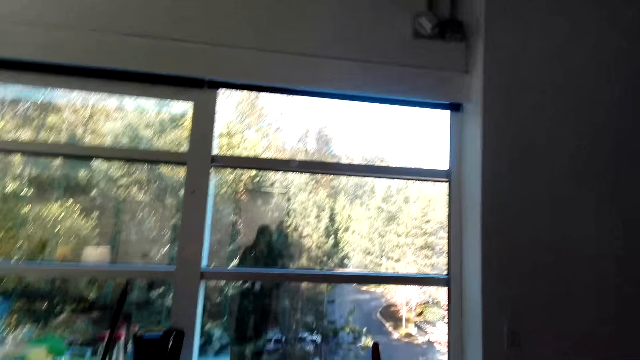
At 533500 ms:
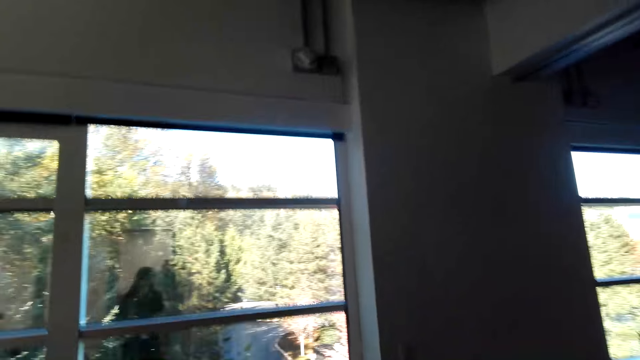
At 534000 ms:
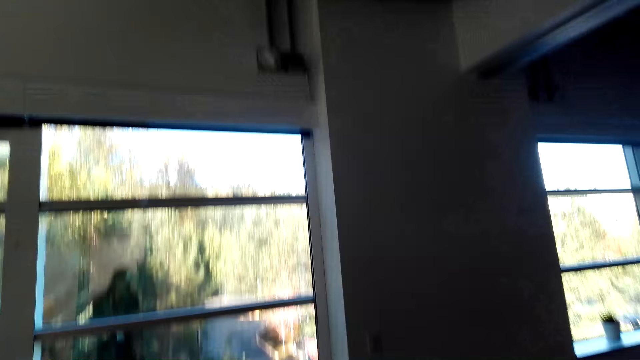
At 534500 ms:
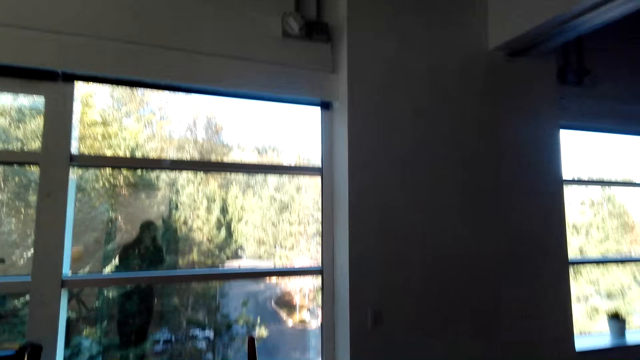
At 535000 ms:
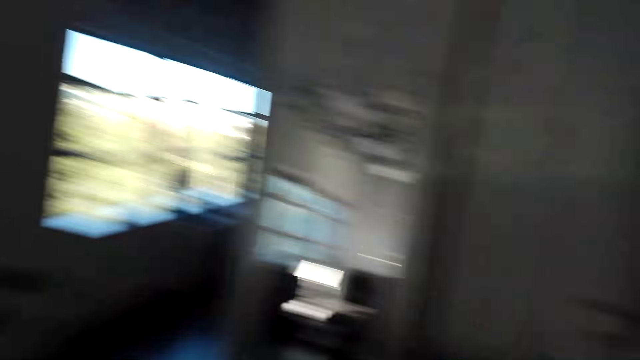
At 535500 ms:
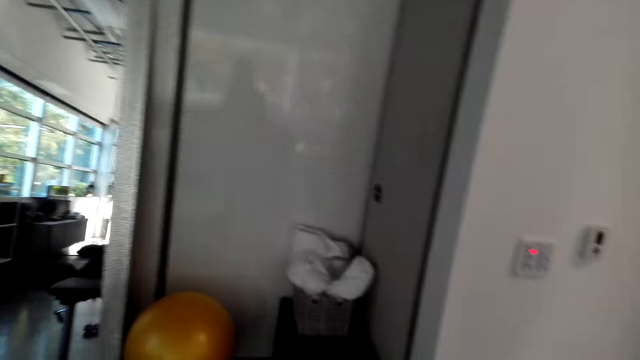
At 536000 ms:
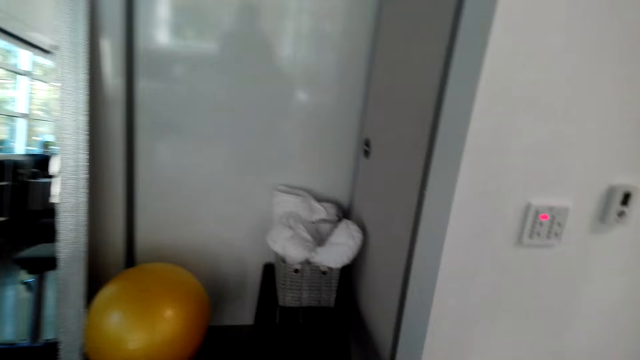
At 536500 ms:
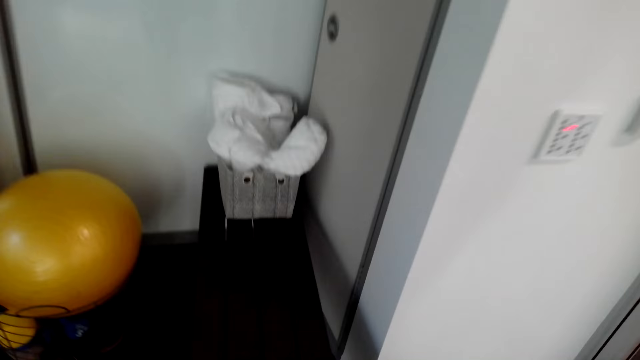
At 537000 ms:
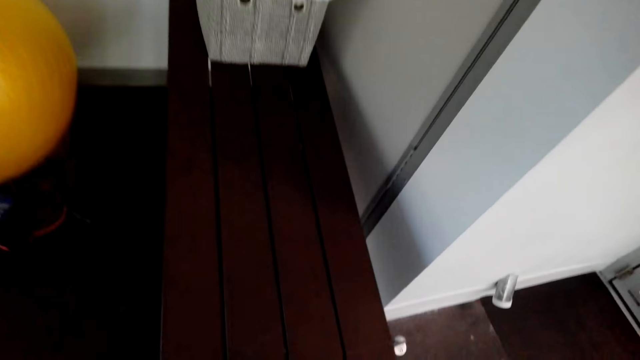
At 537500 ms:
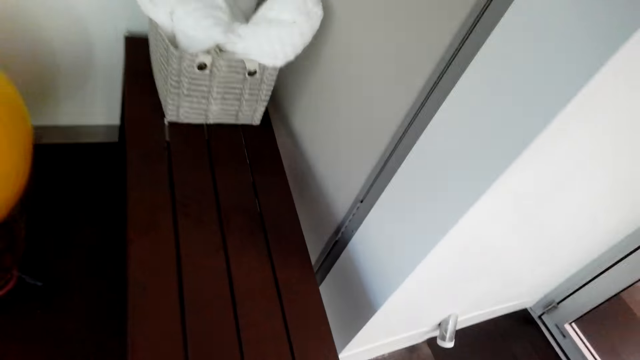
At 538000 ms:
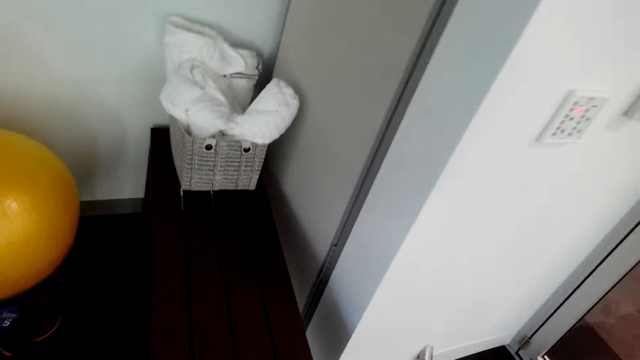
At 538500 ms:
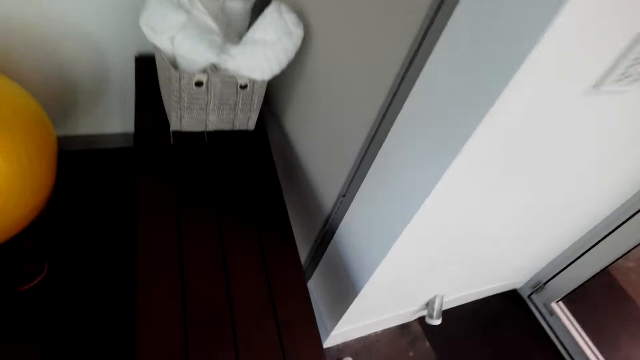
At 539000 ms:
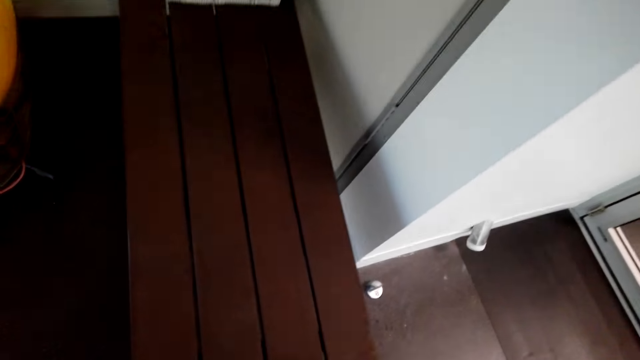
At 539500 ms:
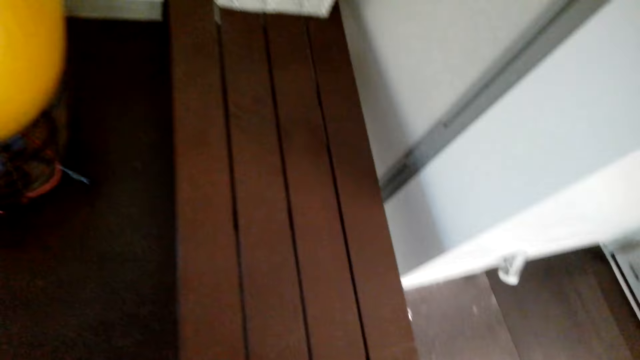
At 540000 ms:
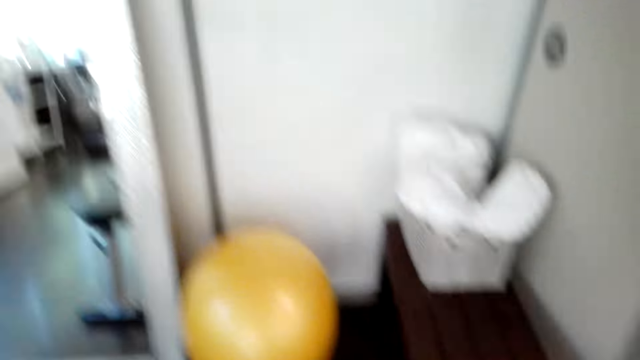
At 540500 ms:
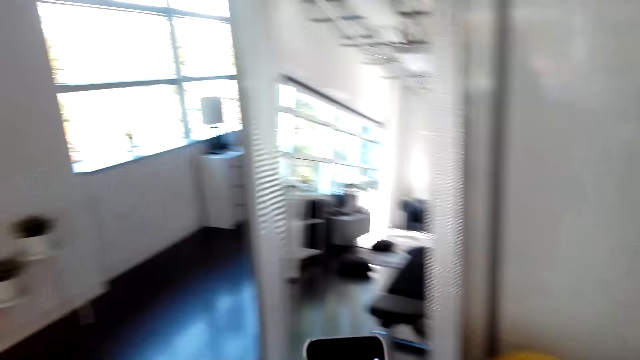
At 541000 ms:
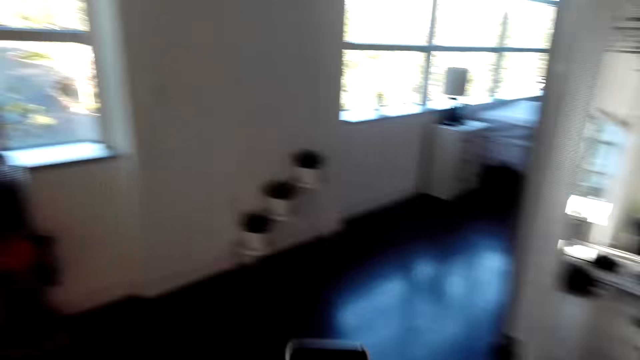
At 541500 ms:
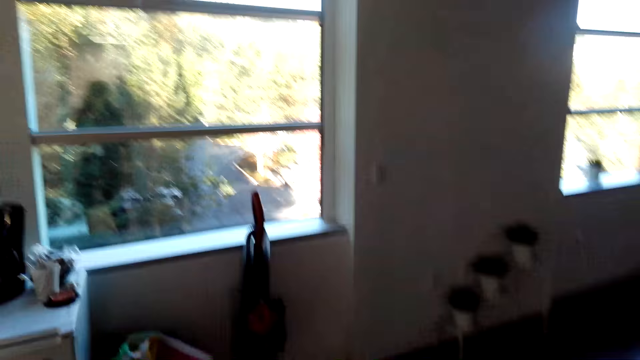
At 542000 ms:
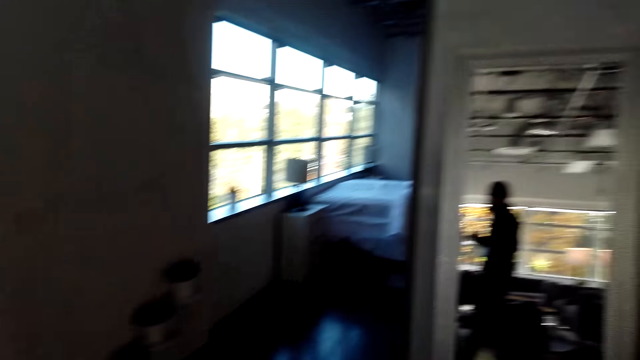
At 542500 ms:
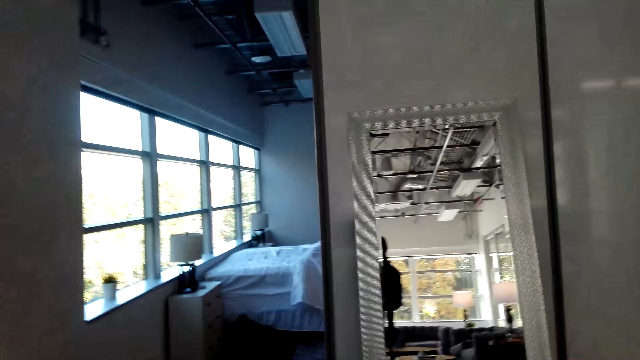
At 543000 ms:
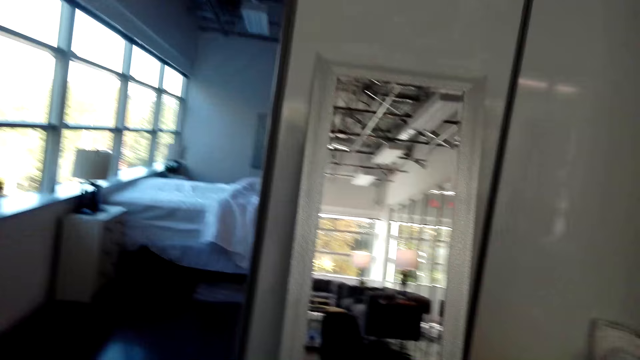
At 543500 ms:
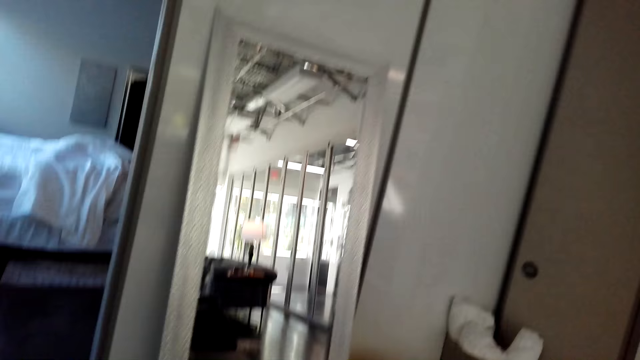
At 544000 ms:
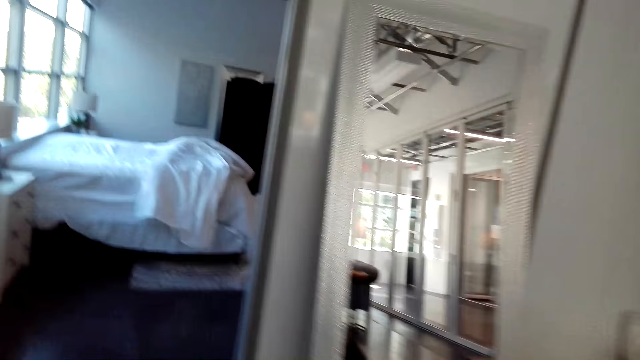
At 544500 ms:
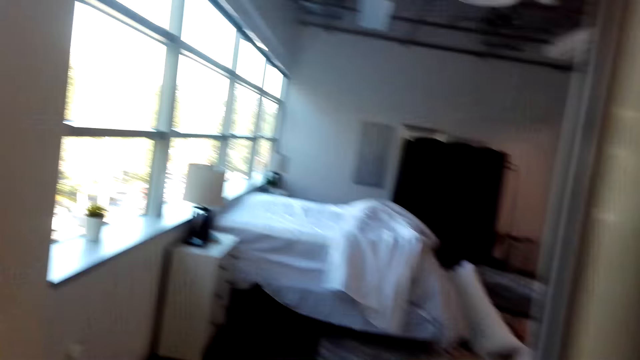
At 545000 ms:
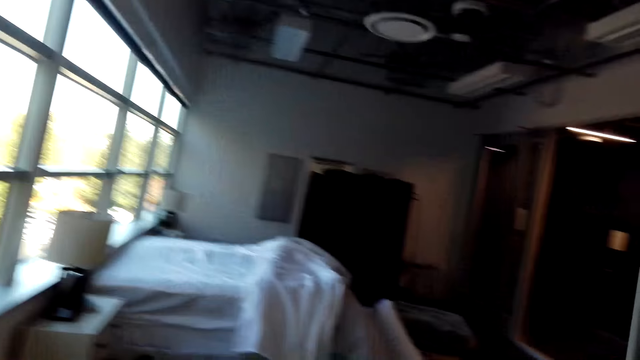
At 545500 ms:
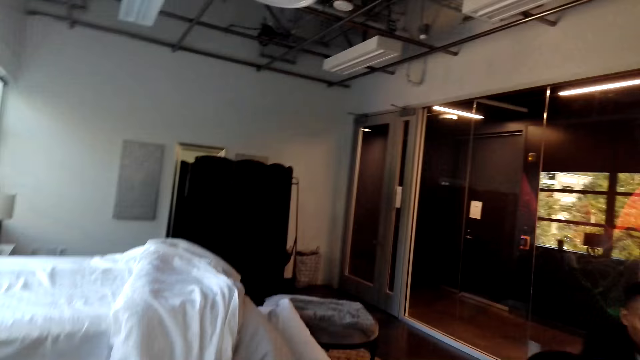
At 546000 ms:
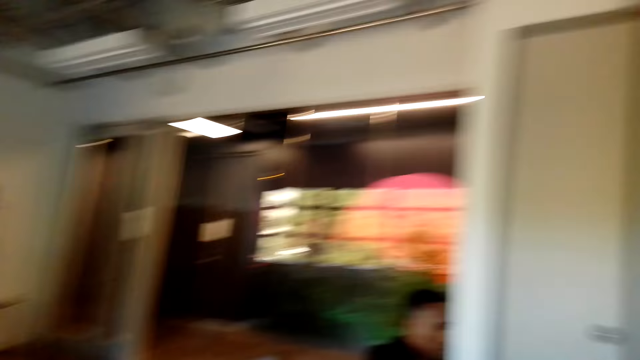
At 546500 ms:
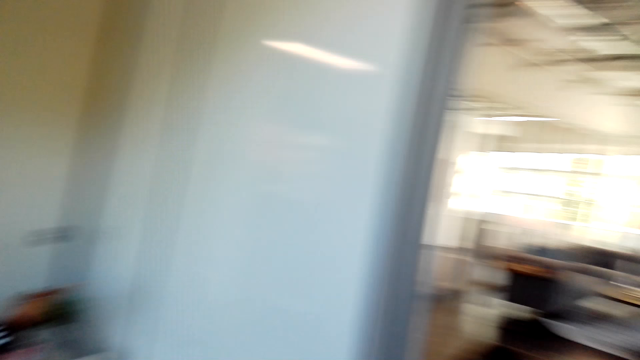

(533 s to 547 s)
Someone talks in the room. The camera wearer moves in the room. They talk in the room. Someone talks in the room. The camera wearer uses the phone. They walk in the room. They hold the phone.

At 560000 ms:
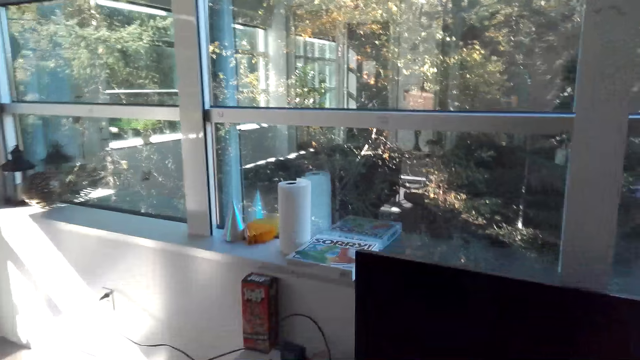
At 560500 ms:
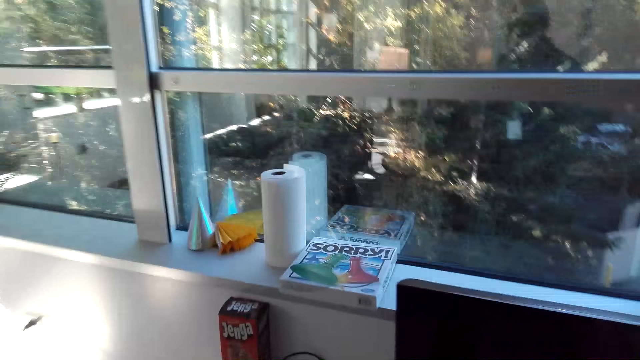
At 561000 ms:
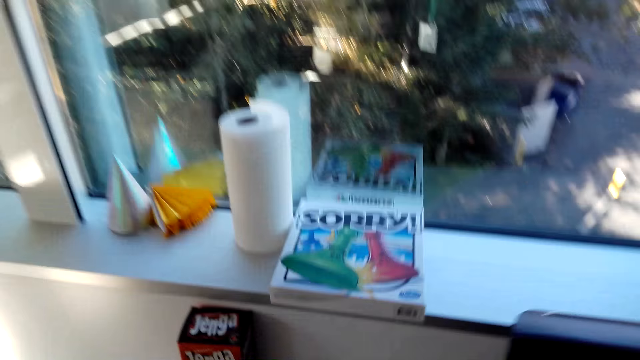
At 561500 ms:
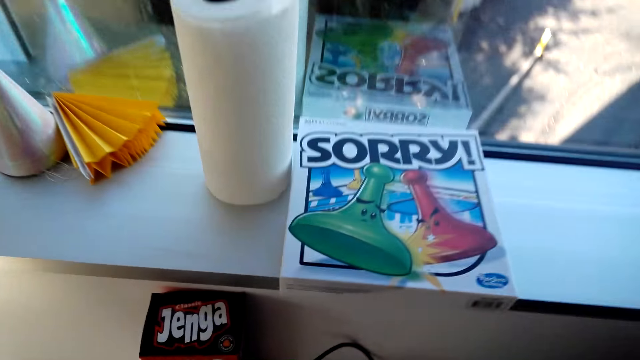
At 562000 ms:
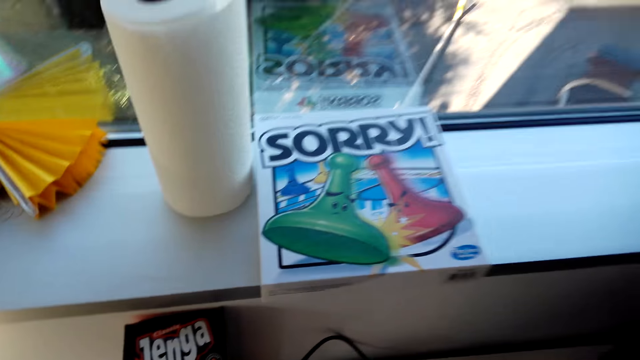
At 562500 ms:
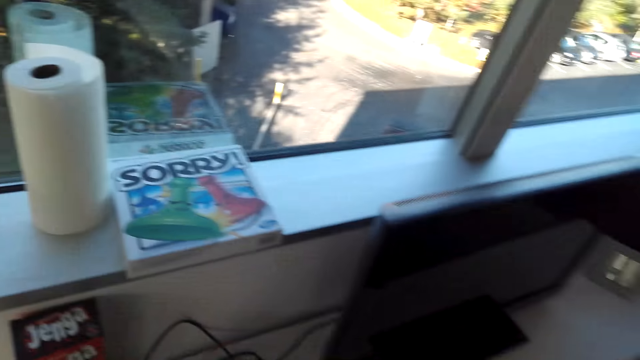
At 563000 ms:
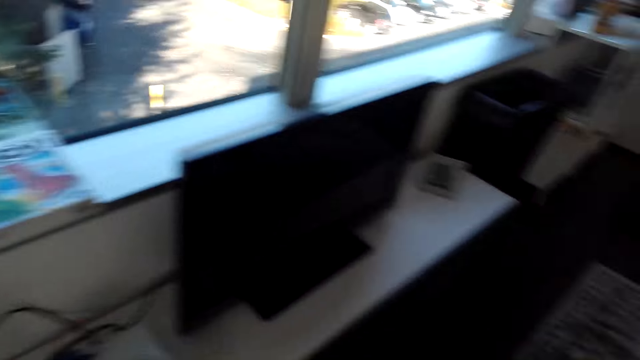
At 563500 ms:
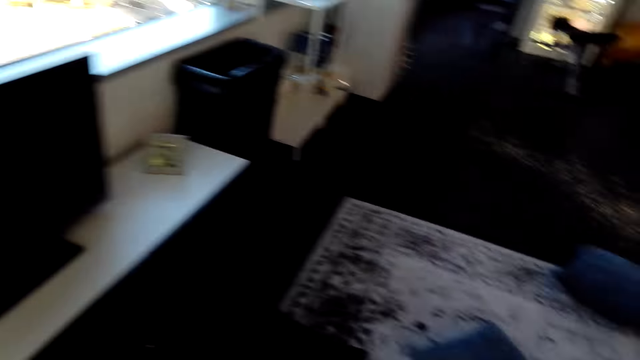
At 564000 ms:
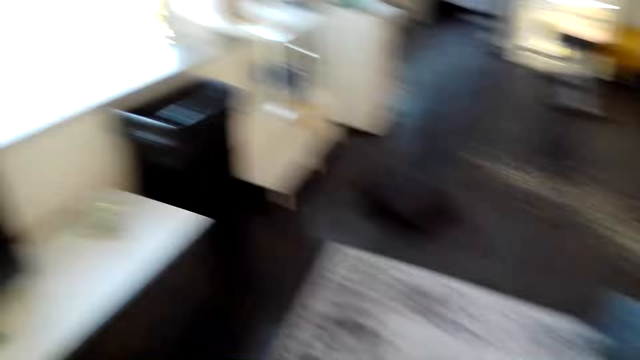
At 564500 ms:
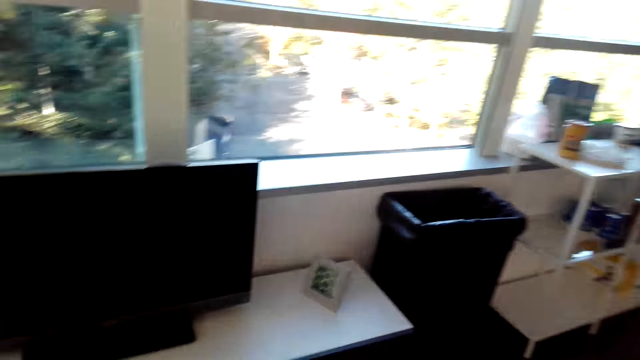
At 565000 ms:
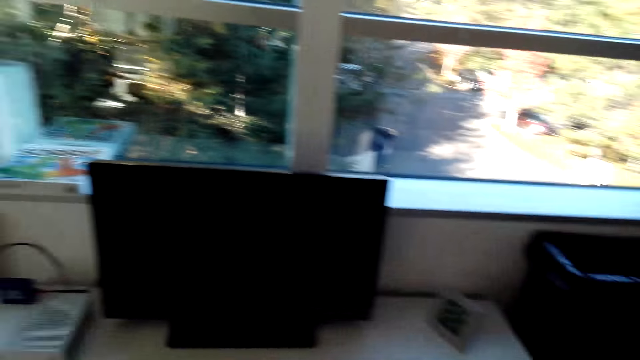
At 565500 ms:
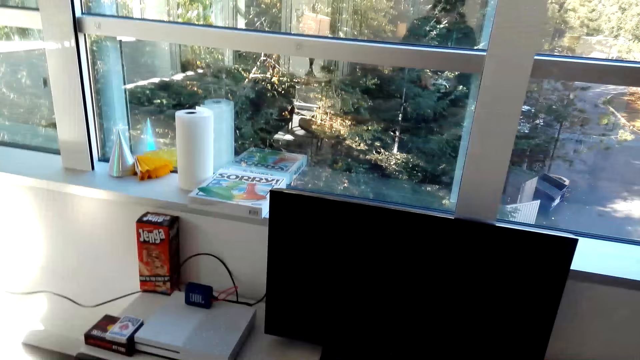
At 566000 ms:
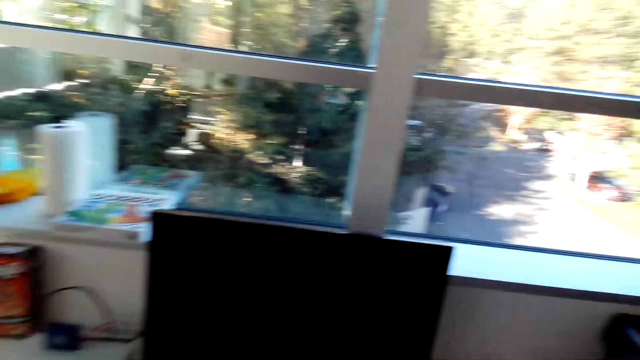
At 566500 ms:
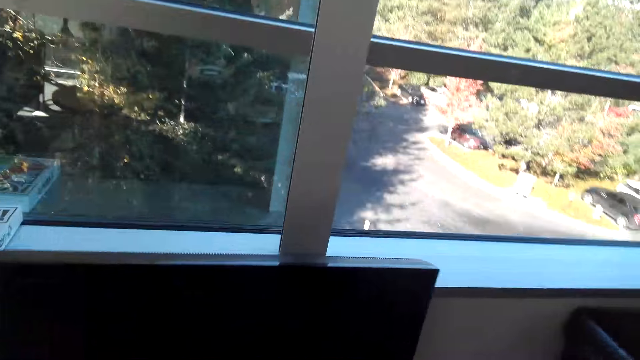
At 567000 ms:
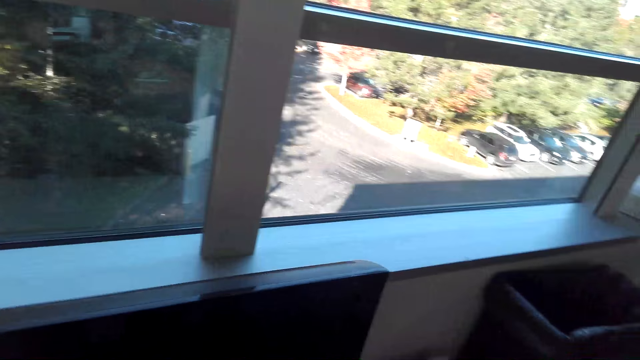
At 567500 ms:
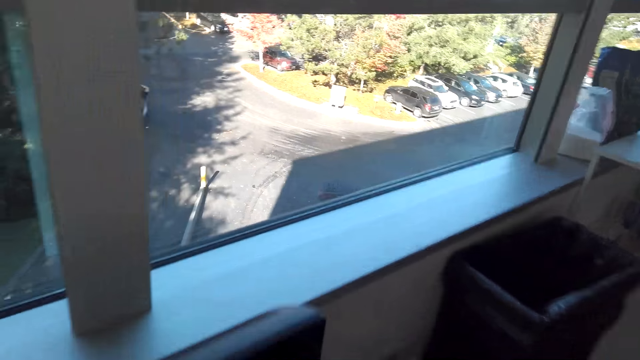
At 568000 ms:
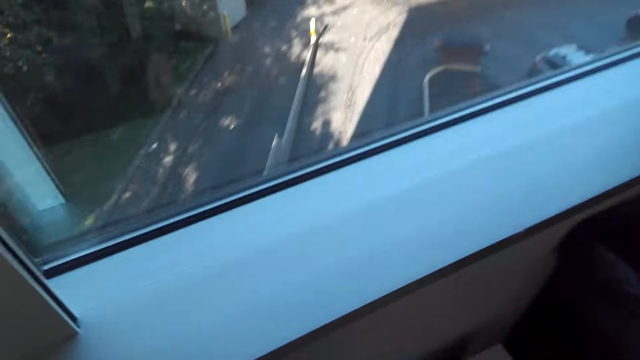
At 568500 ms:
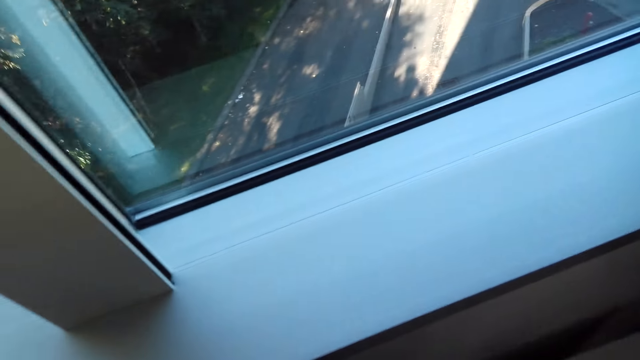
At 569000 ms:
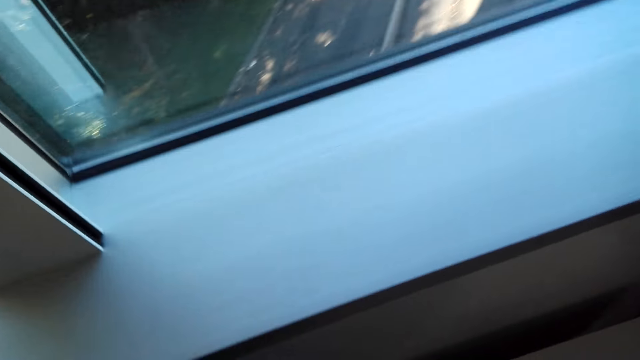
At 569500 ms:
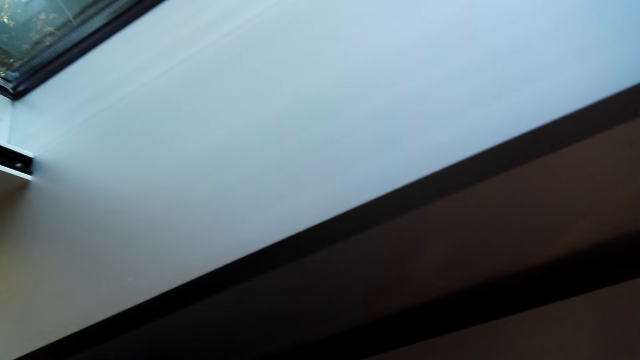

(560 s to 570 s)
The camera wearer picks up the gamepad. They move in the room. They talk in the room.
